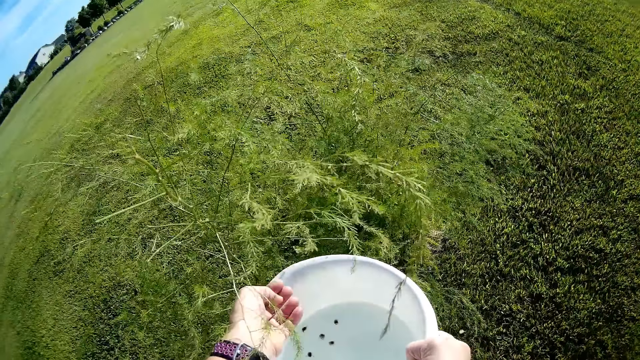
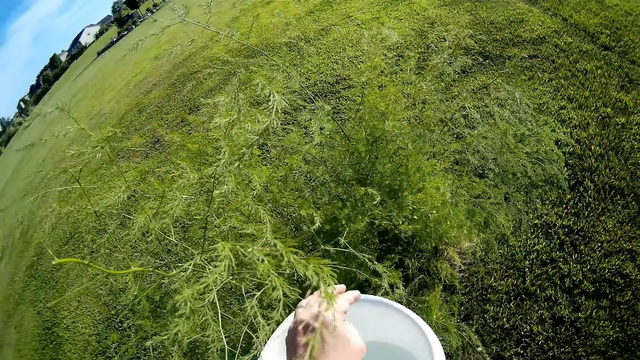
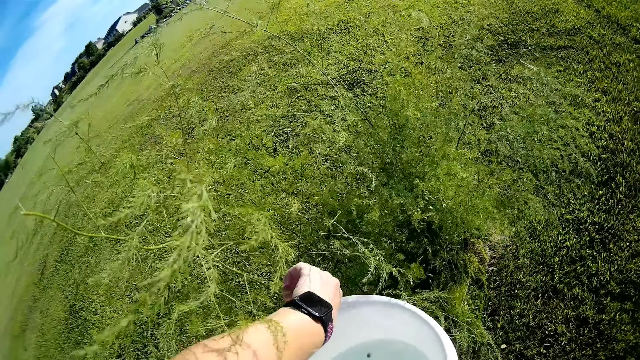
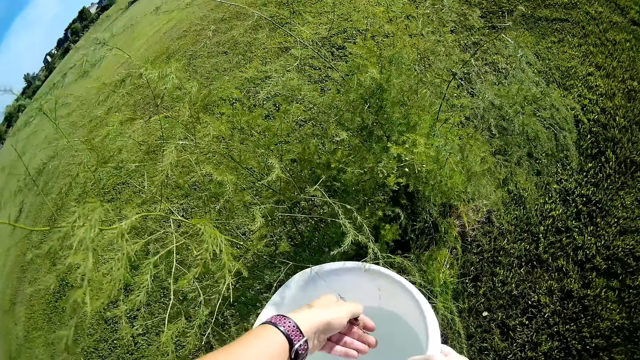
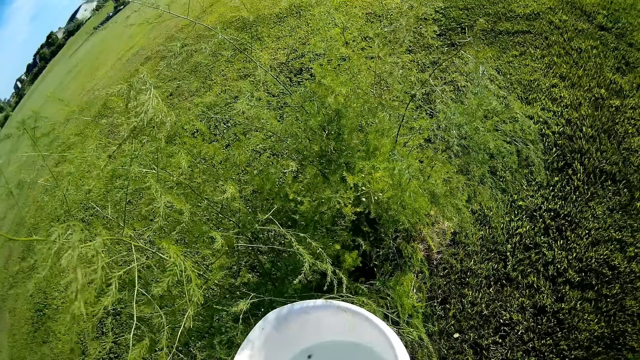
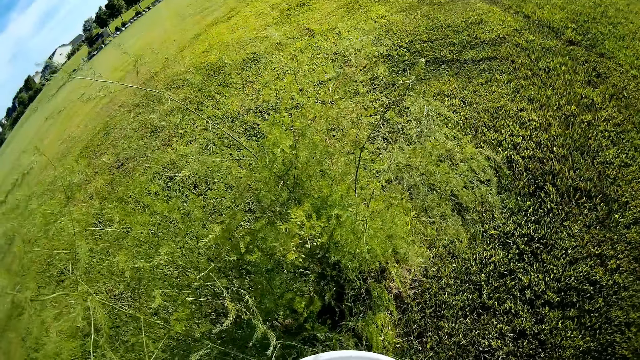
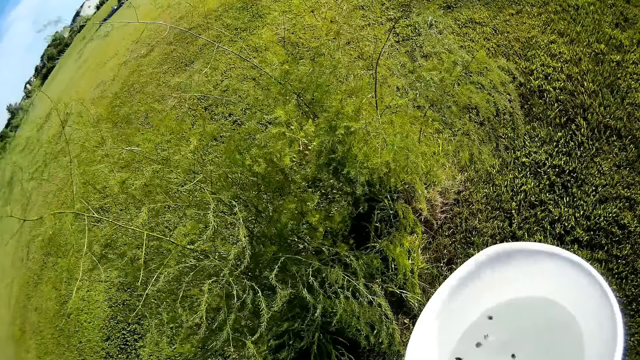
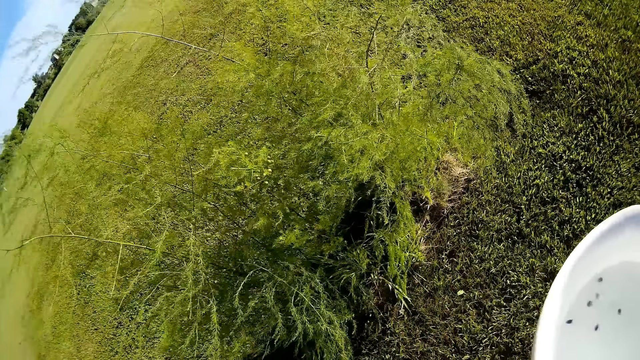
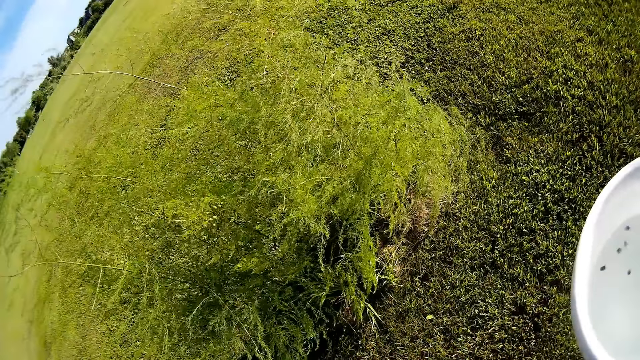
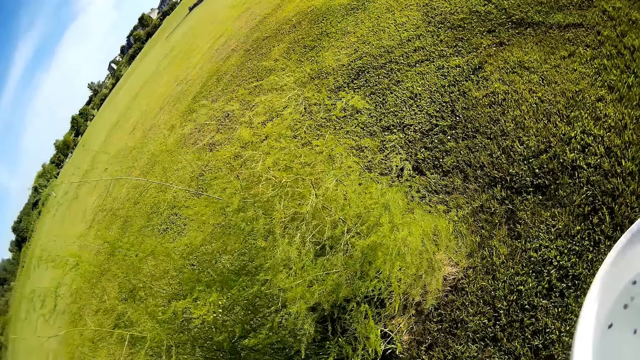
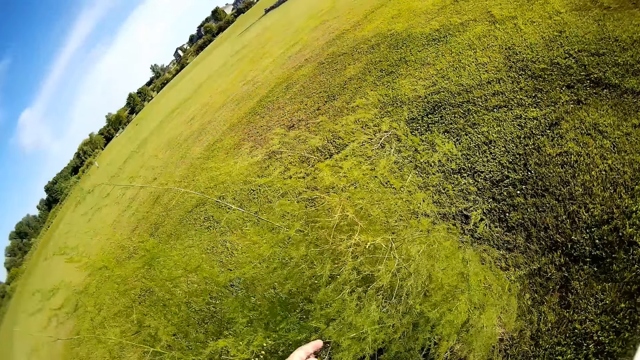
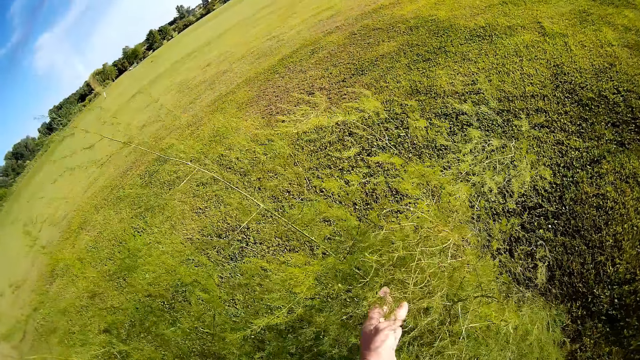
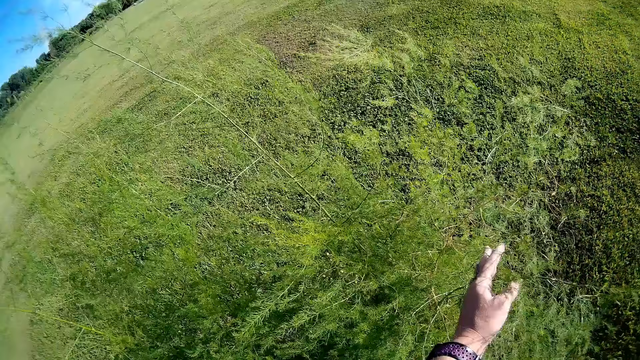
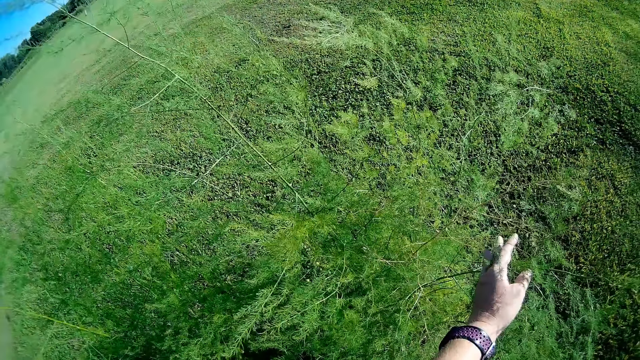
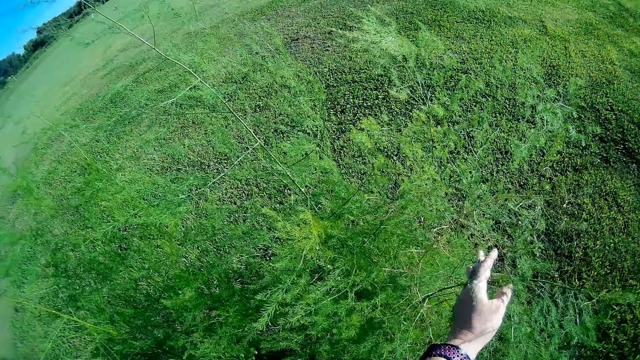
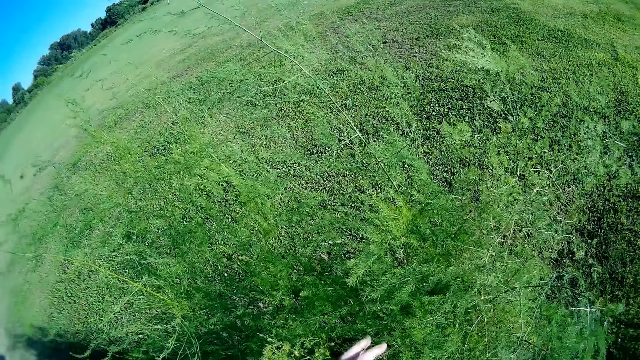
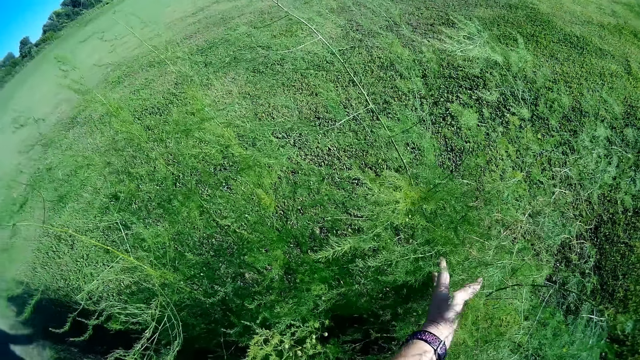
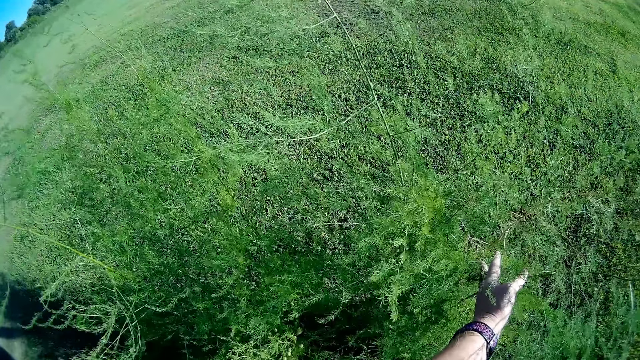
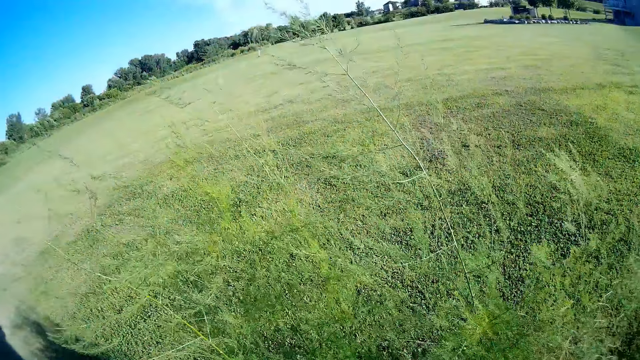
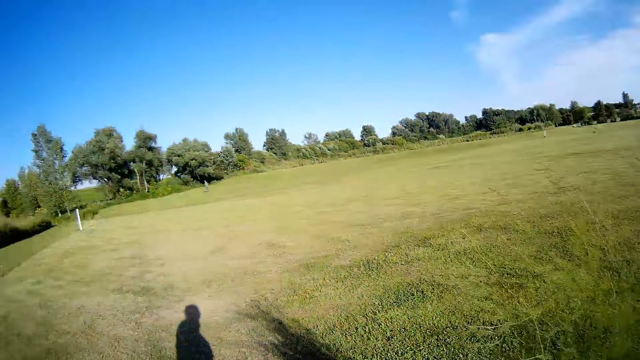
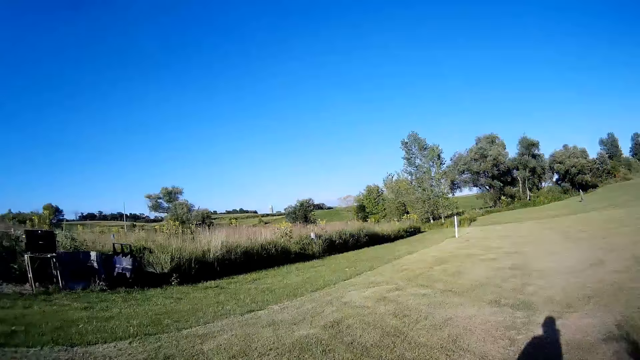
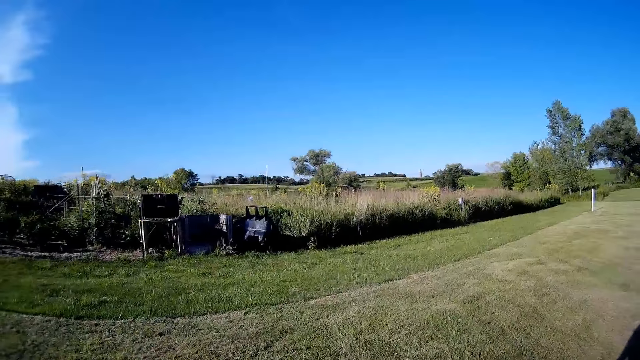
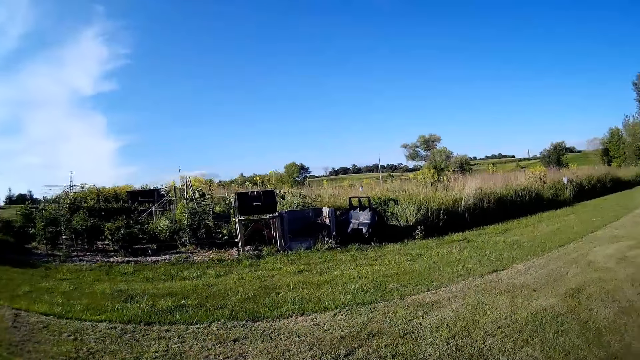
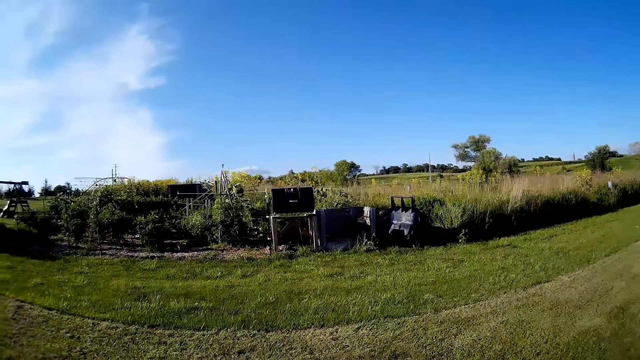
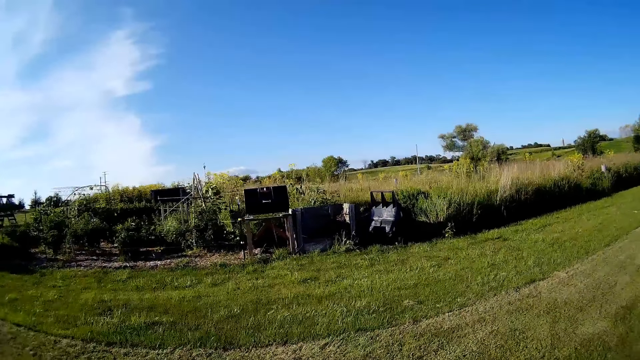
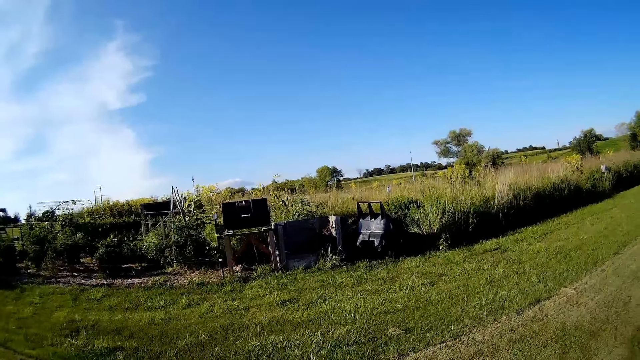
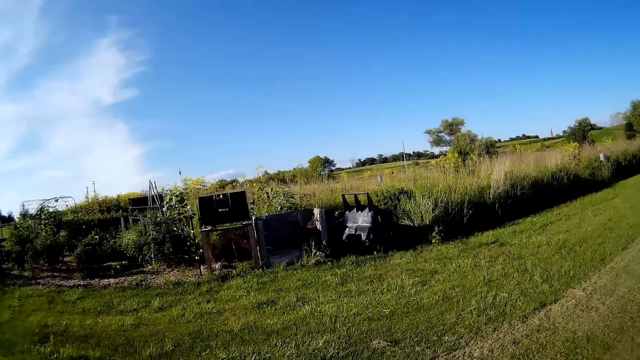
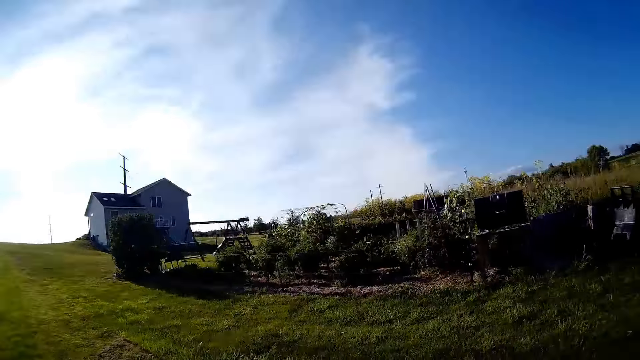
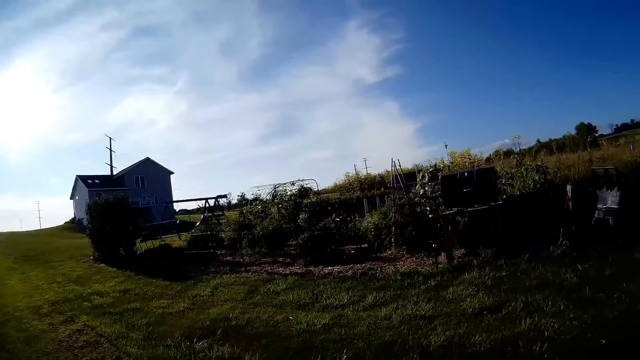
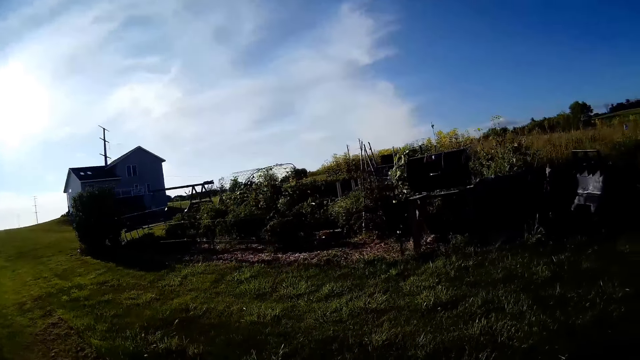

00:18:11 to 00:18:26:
The camera wearer harvests a crop. They check the plant. They look around the plant. They walk in the field or compound.

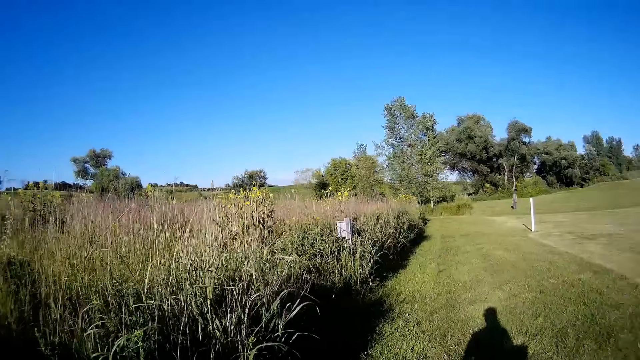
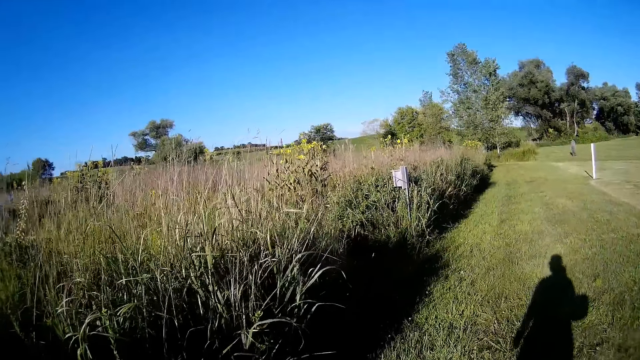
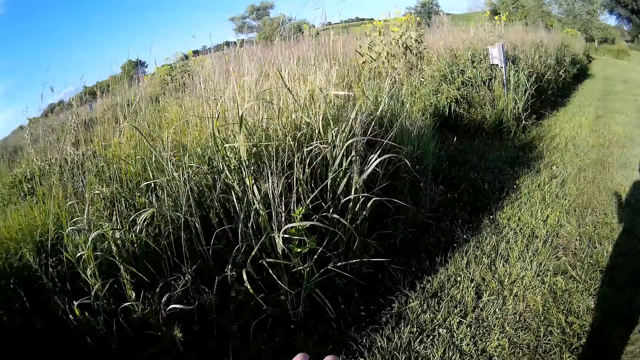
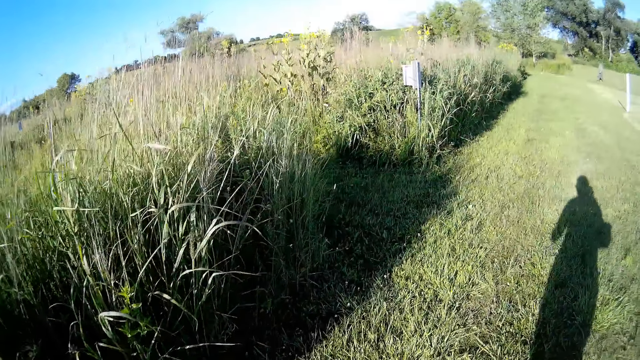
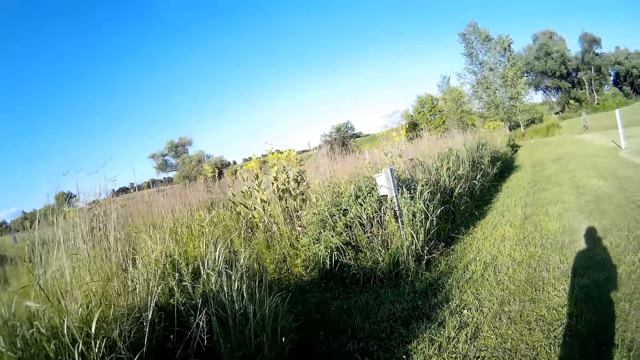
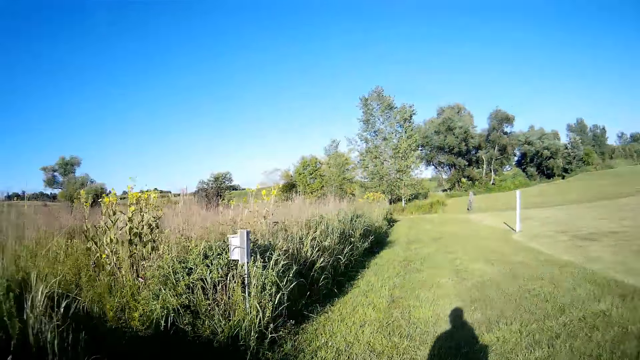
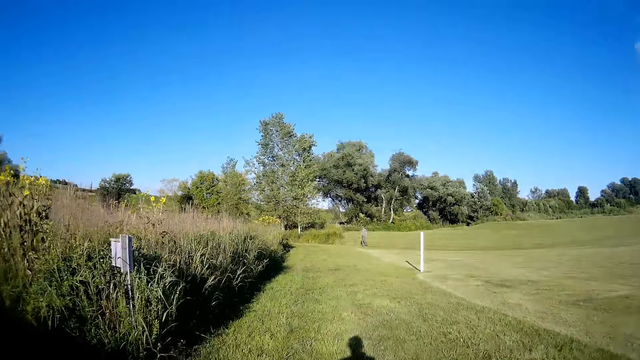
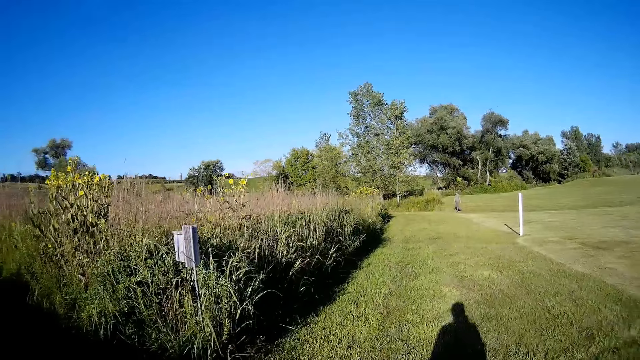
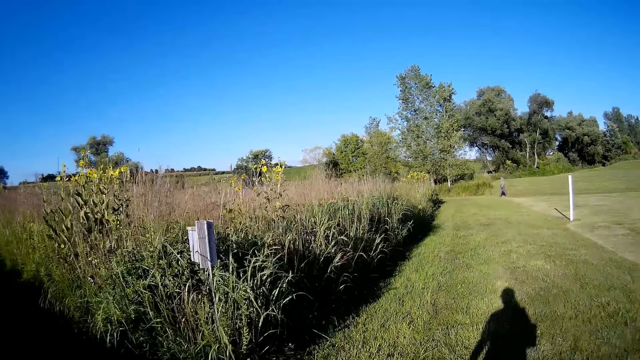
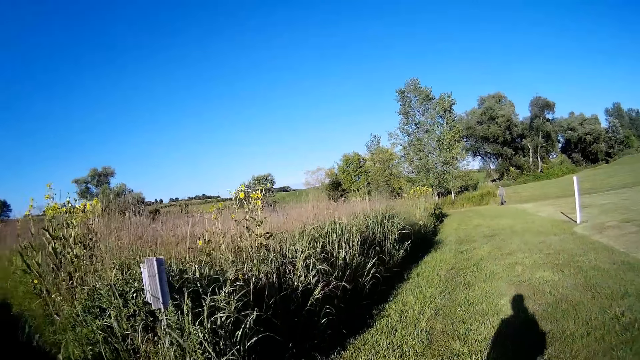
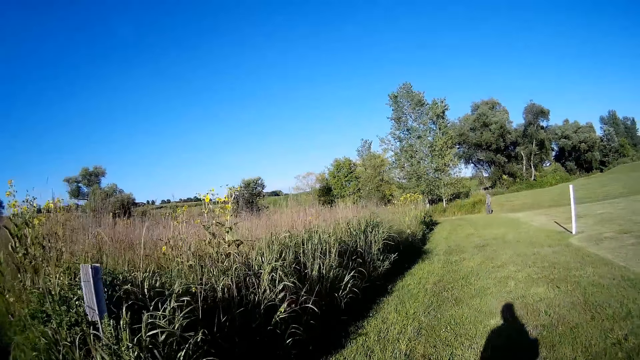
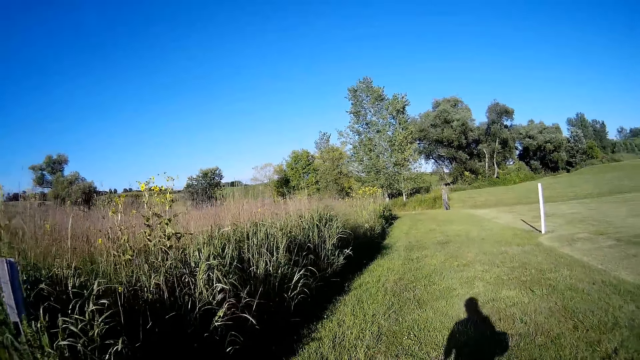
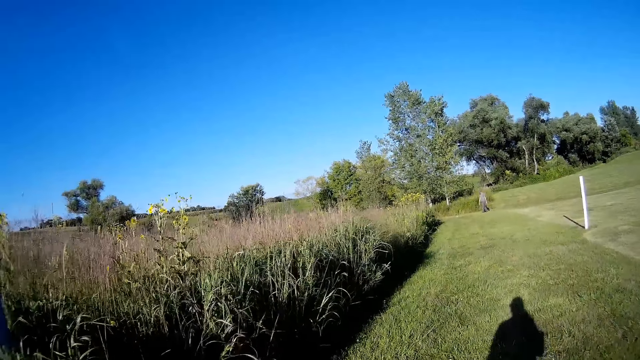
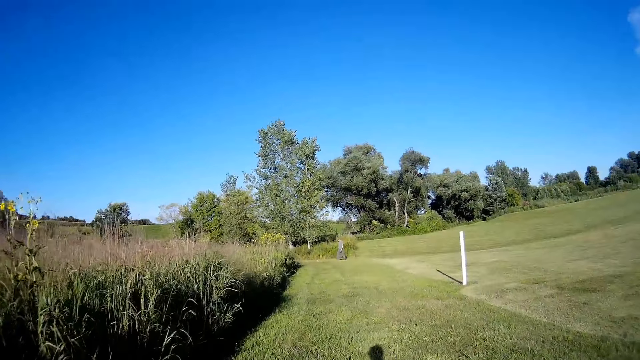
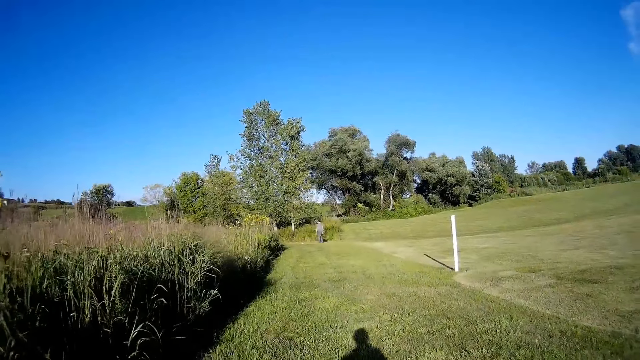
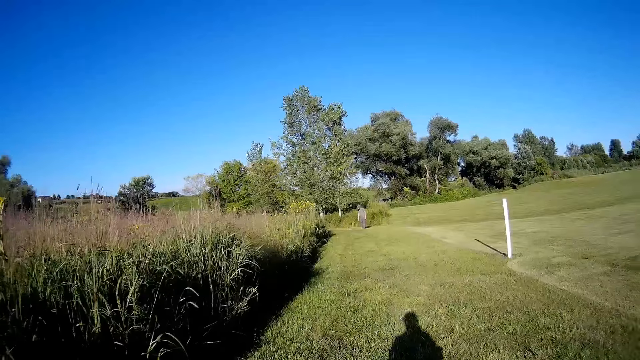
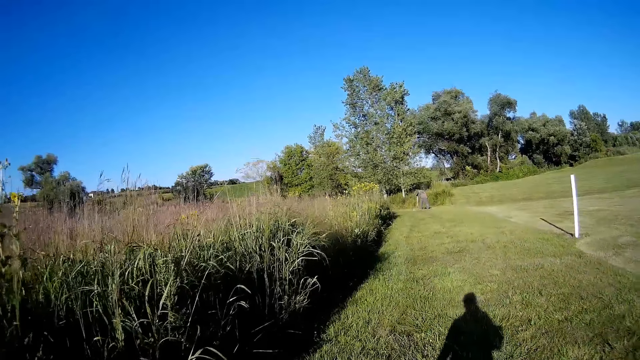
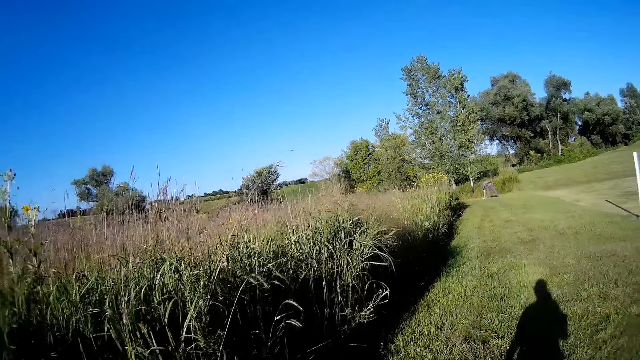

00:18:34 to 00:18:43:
The camera wearer lifts the left hand.
